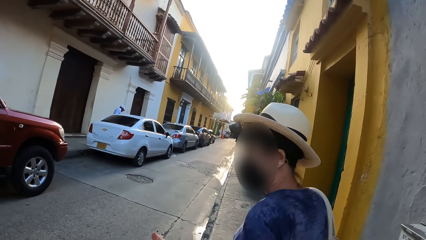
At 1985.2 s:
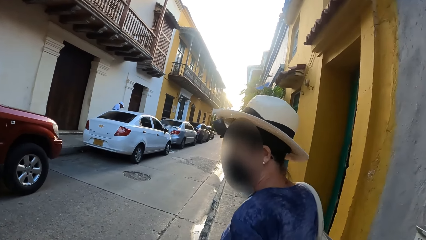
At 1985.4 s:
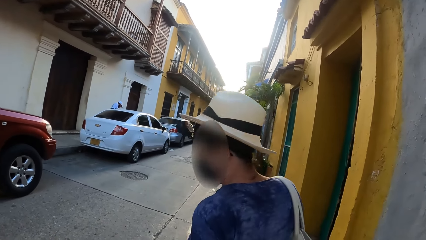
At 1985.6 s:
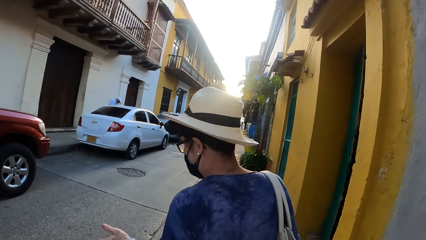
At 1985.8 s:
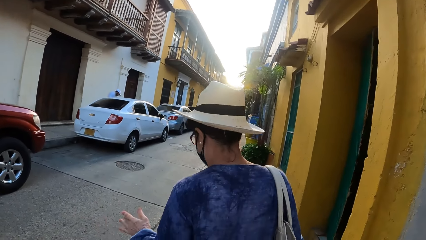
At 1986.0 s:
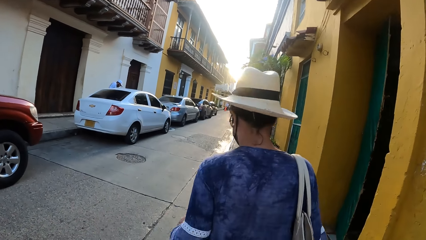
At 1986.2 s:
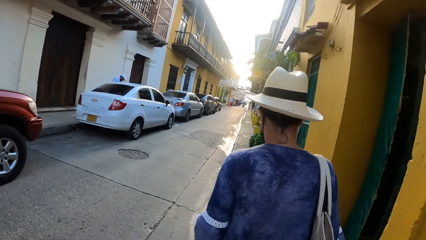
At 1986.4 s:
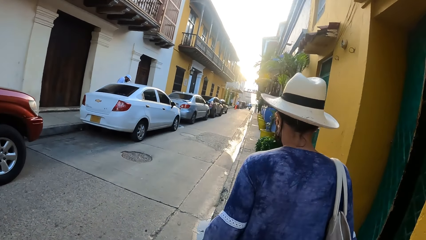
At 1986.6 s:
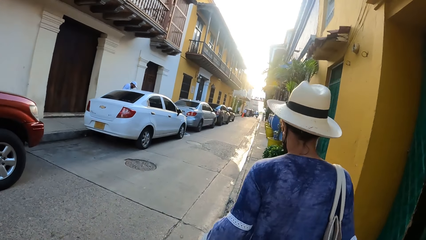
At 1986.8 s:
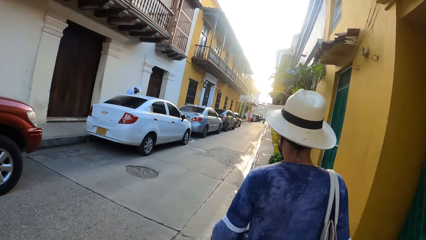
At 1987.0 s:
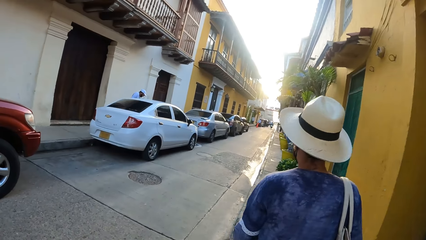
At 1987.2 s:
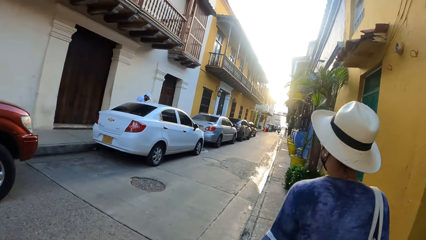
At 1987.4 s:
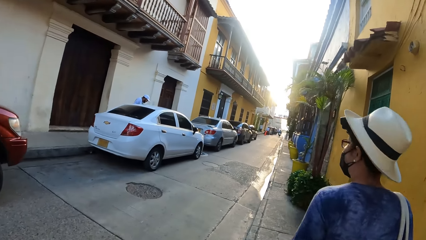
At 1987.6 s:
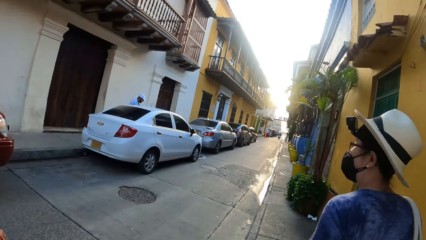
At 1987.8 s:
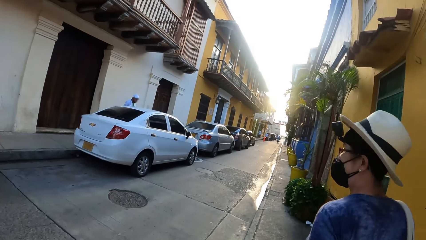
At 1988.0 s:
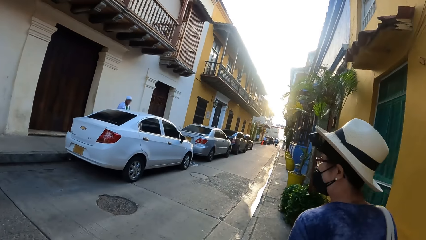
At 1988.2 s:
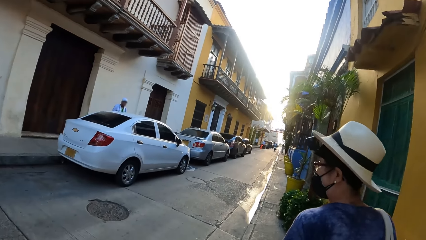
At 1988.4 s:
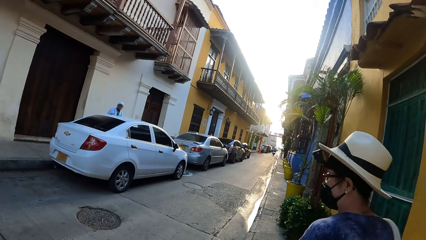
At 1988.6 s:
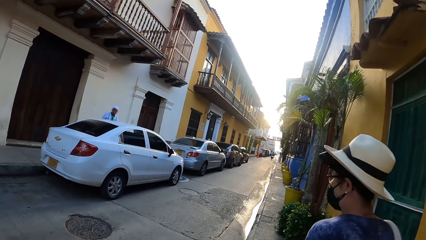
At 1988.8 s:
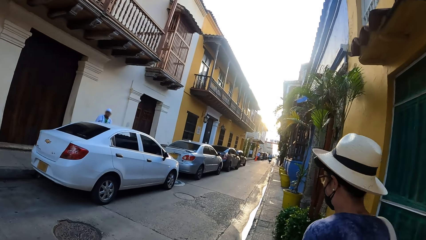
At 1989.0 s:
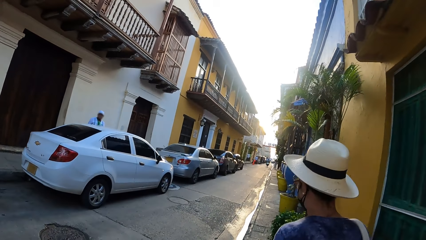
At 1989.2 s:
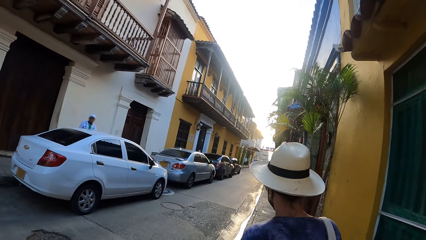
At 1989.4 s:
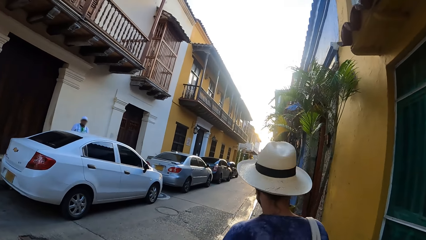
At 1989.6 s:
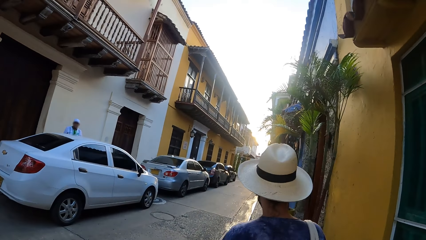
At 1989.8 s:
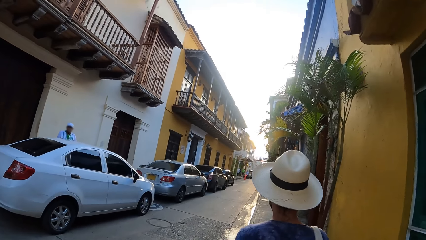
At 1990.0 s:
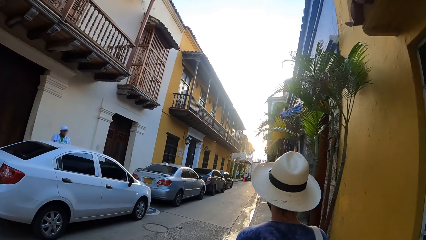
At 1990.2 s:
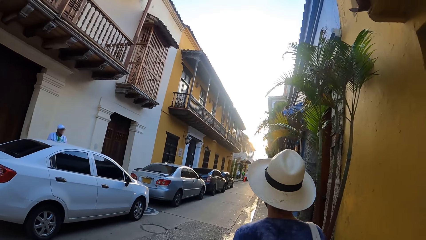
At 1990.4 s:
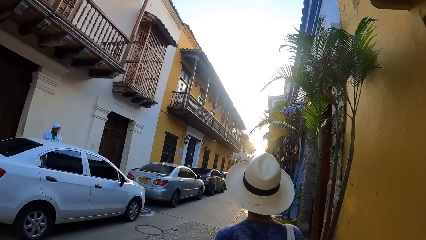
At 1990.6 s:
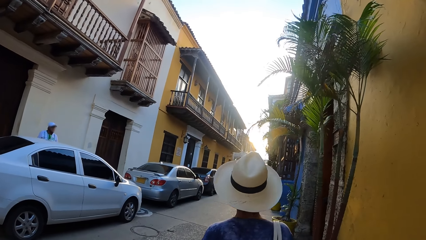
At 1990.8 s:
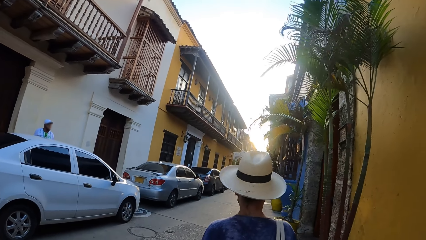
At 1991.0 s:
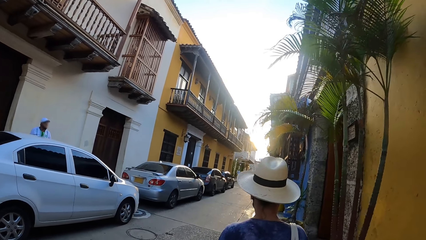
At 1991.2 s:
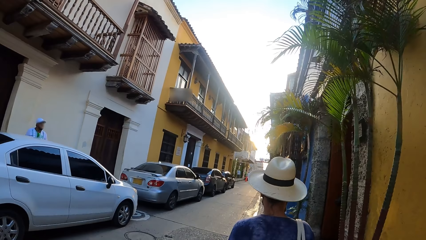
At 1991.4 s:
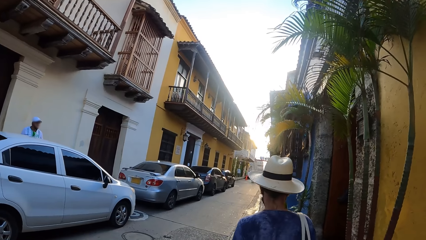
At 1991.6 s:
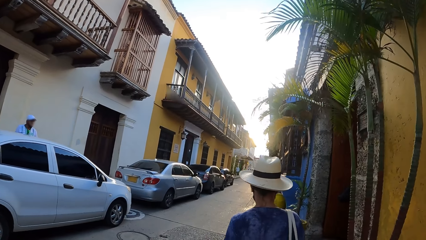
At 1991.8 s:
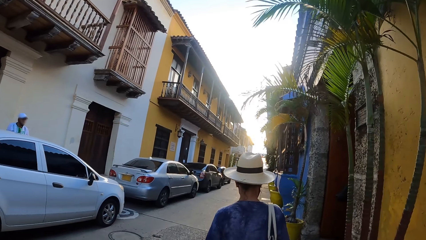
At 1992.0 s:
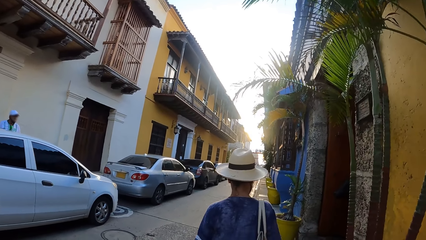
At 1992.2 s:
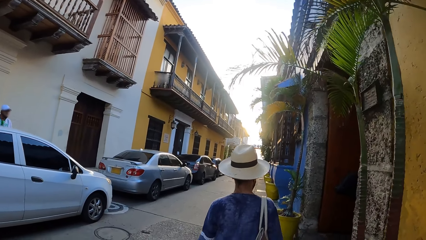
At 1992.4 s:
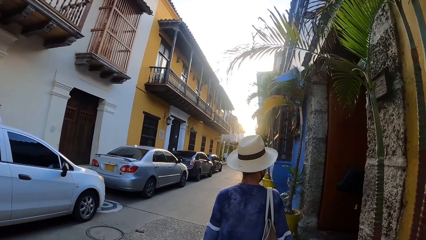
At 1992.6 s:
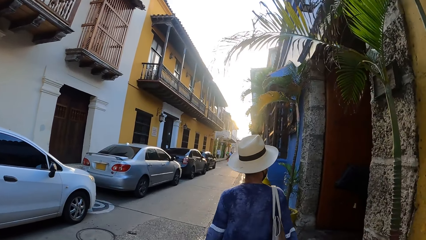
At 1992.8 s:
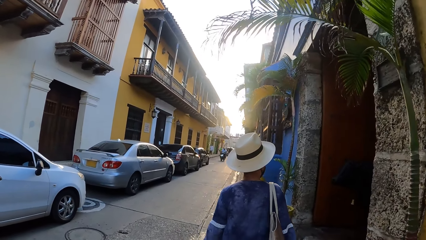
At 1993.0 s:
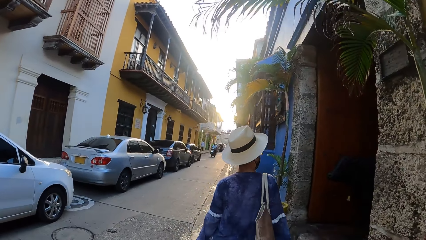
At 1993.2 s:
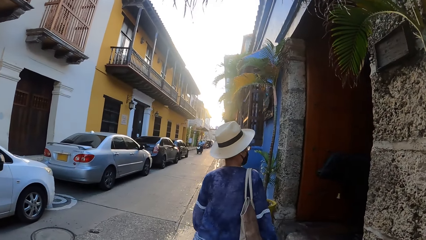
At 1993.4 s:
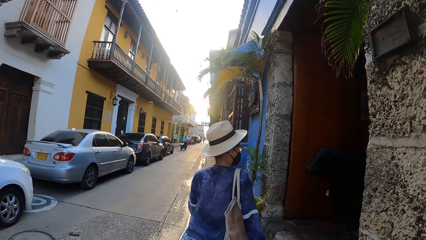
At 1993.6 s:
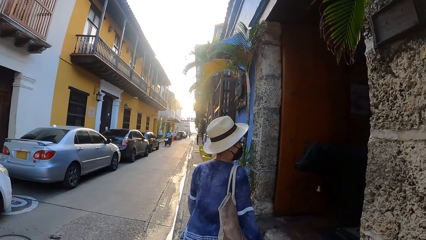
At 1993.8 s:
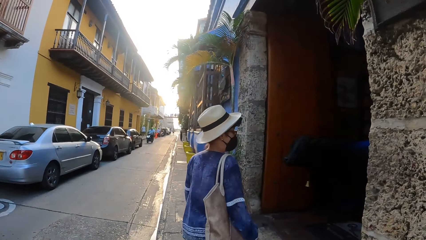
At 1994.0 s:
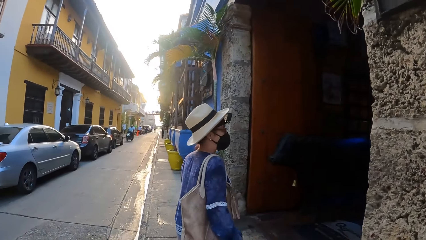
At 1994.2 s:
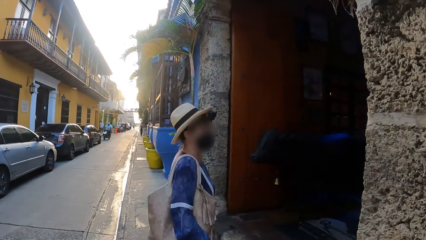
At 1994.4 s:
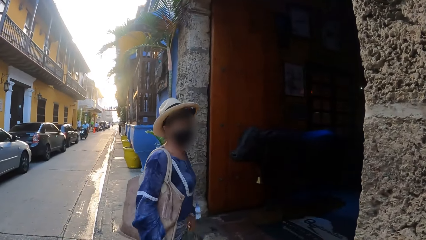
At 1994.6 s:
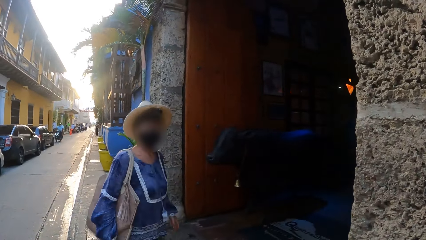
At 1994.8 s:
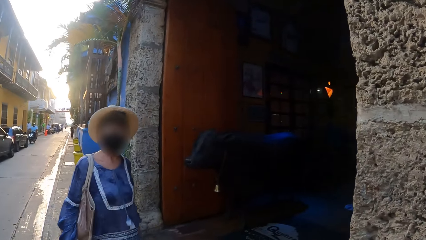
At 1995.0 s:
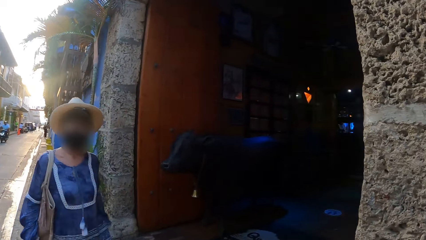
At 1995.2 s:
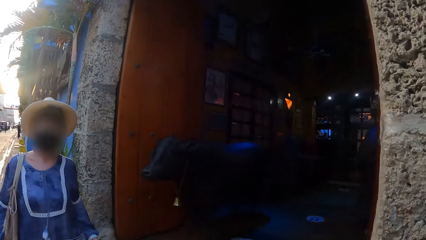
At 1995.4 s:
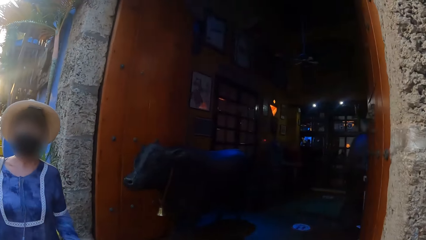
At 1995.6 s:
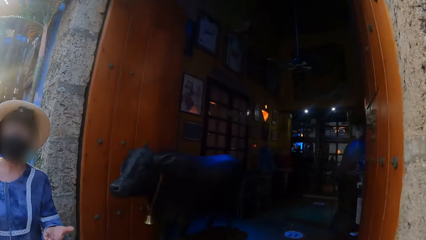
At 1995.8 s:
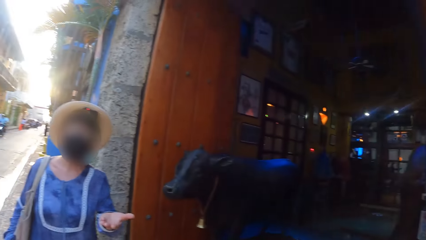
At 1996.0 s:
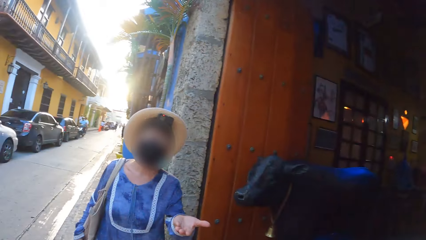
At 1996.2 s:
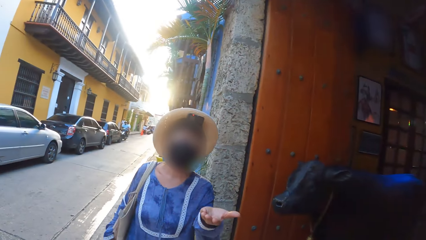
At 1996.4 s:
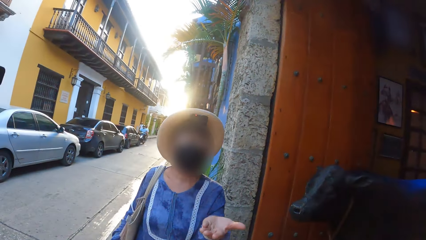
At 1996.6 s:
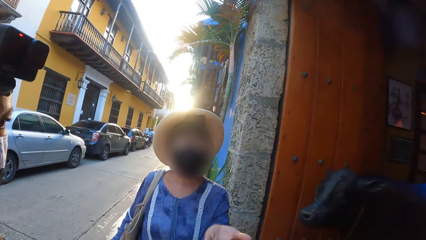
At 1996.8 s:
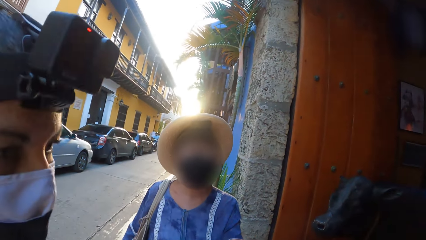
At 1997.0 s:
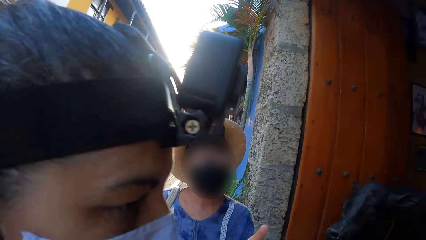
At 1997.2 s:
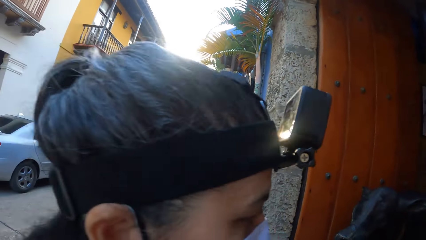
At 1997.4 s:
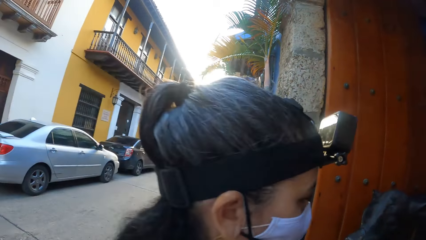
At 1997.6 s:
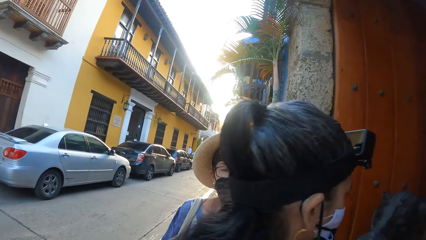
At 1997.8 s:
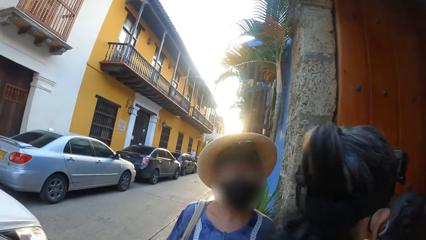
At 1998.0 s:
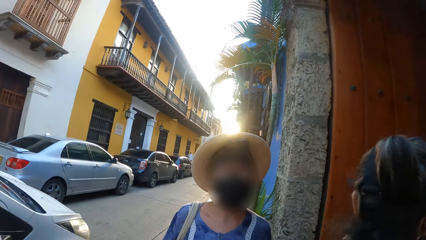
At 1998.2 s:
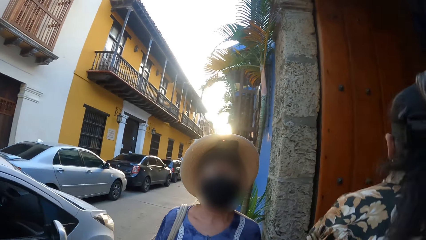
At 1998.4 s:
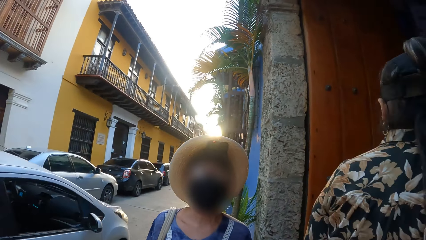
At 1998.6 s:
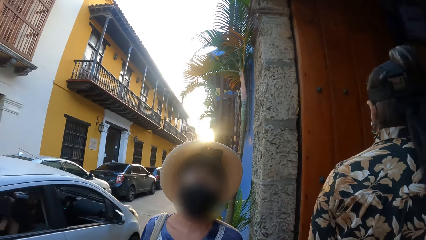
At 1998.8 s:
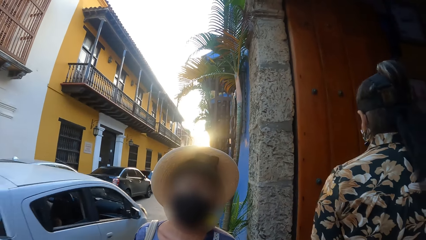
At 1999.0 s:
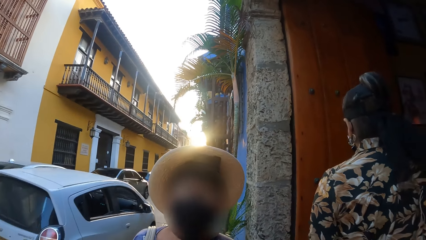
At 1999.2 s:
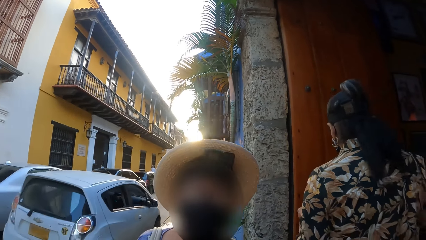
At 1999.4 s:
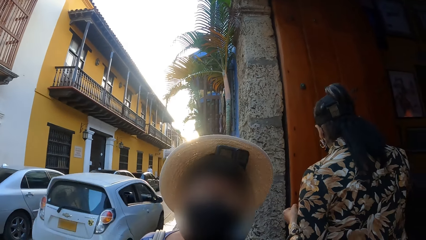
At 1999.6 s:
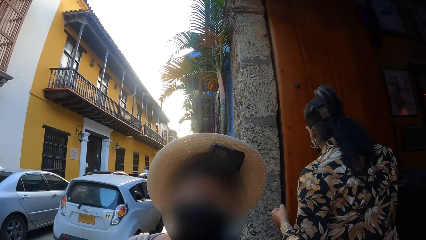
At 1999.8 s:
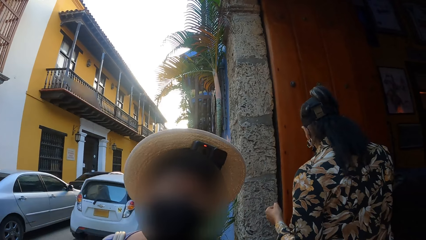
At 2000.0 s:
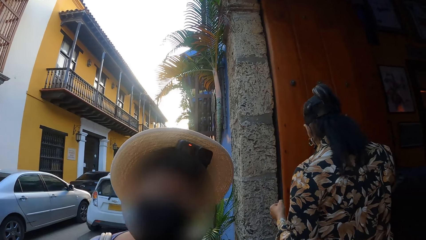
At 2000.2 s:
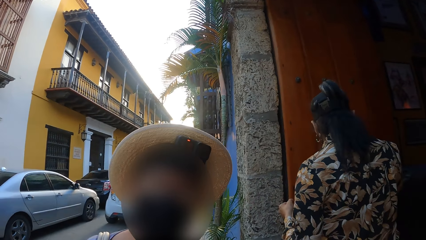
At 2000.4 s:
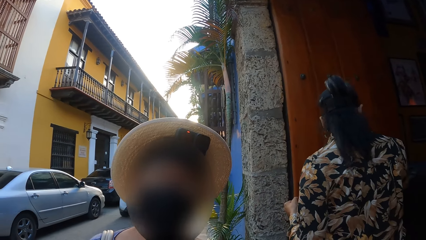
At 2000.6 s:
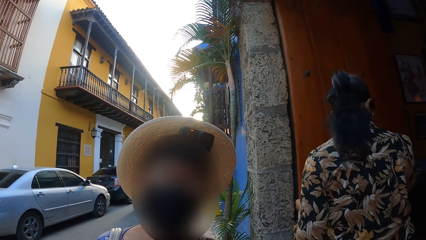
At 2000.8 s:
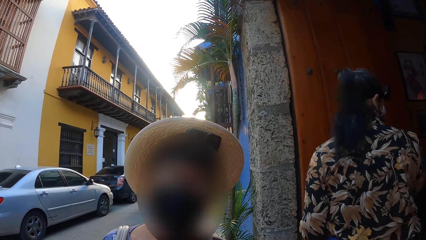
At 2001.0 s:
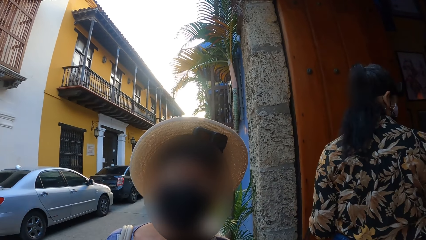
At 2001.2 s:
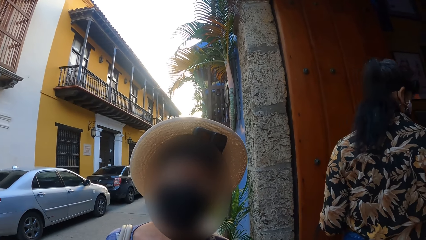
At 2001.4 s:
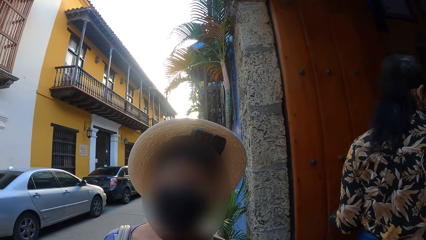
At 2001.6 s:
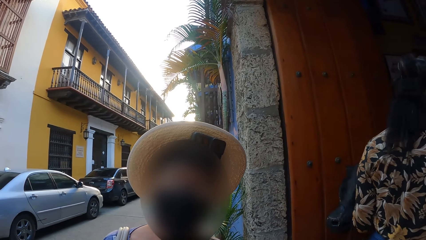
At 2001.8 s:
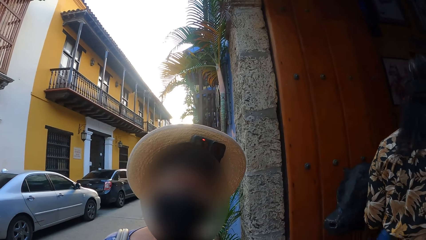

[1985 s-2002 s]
The camera wearer walks around the street. A woman looks around. Another woman passes in front of the camera wearer.
